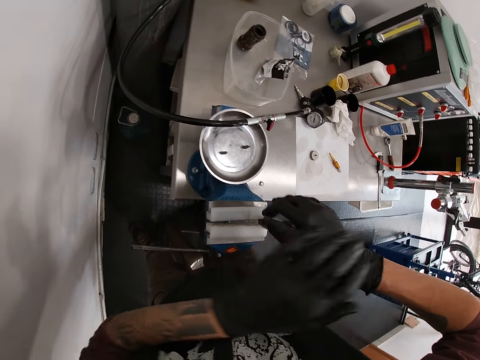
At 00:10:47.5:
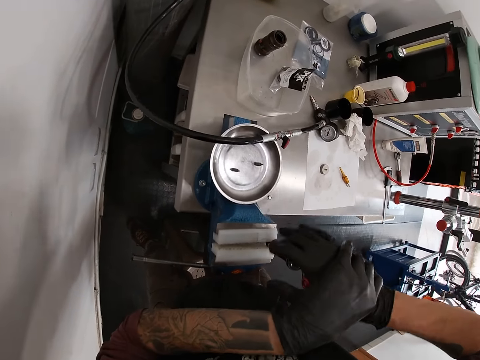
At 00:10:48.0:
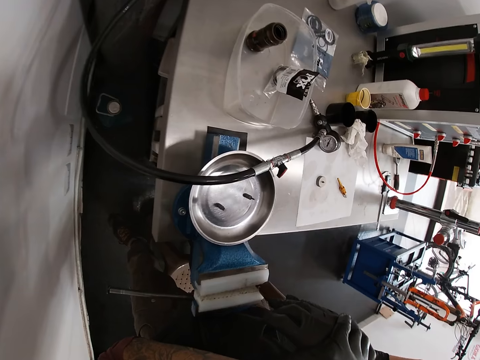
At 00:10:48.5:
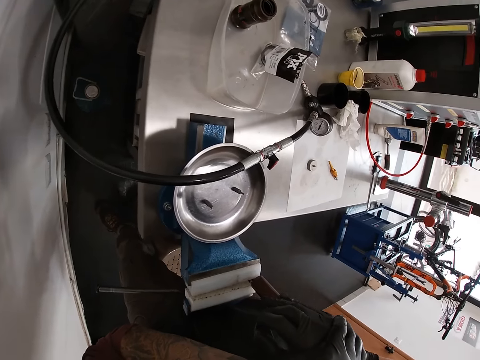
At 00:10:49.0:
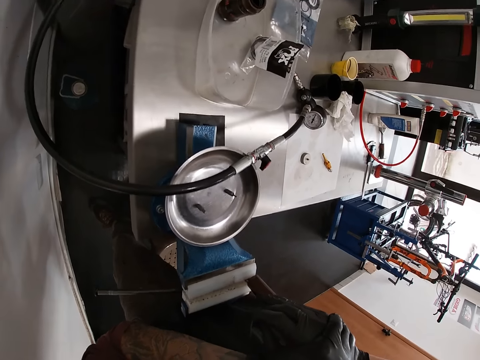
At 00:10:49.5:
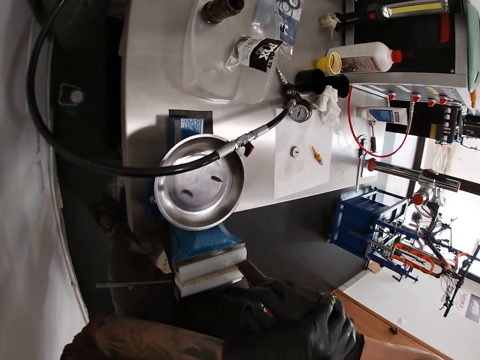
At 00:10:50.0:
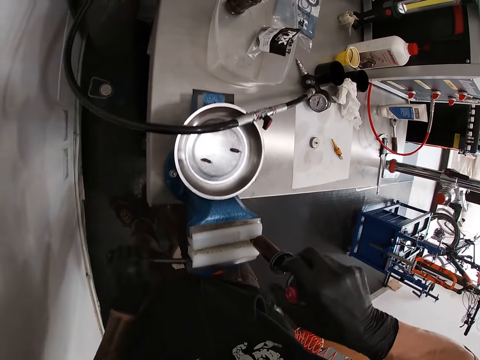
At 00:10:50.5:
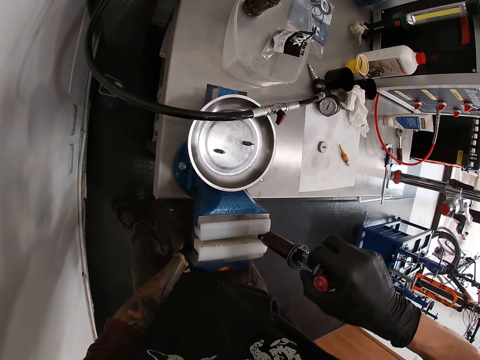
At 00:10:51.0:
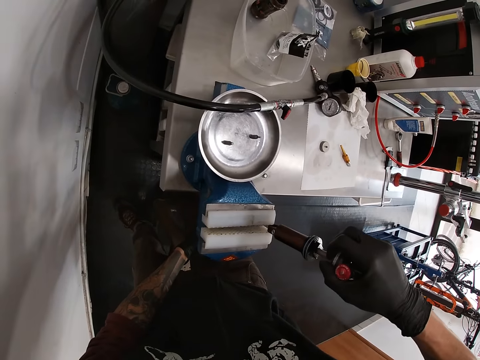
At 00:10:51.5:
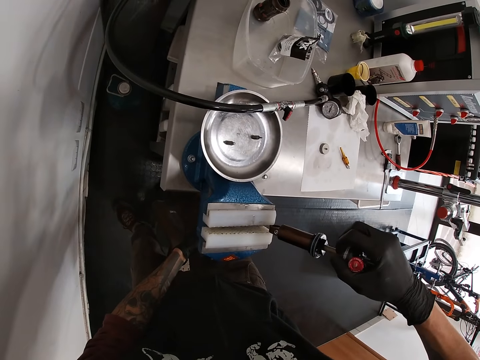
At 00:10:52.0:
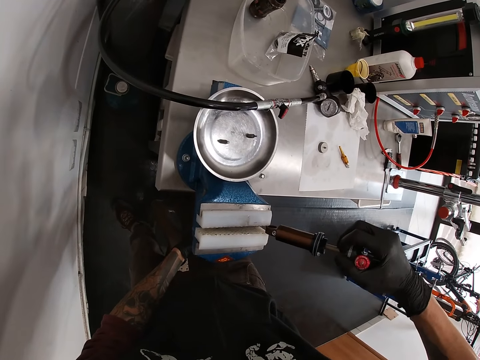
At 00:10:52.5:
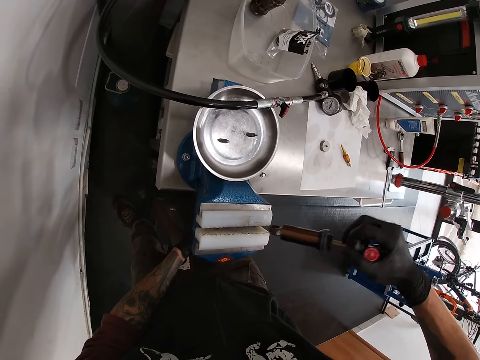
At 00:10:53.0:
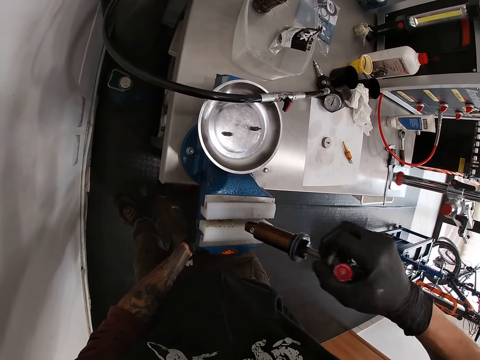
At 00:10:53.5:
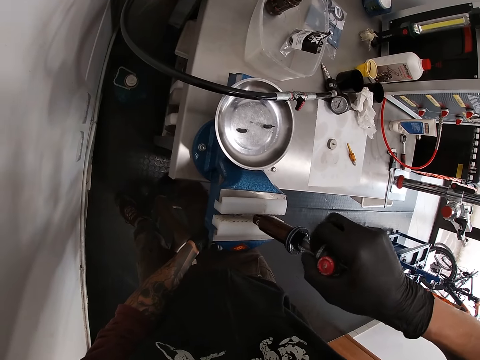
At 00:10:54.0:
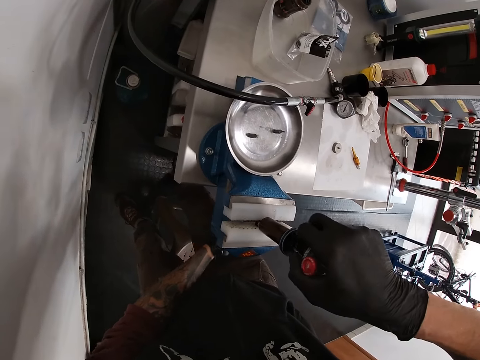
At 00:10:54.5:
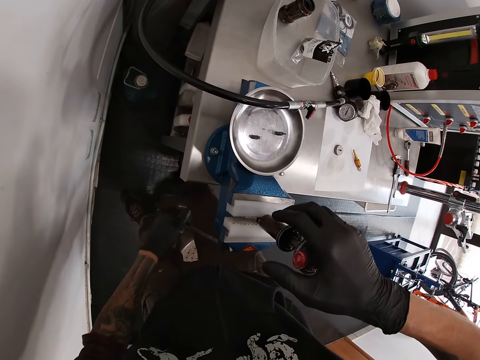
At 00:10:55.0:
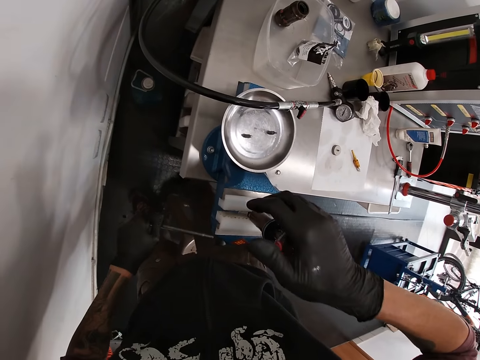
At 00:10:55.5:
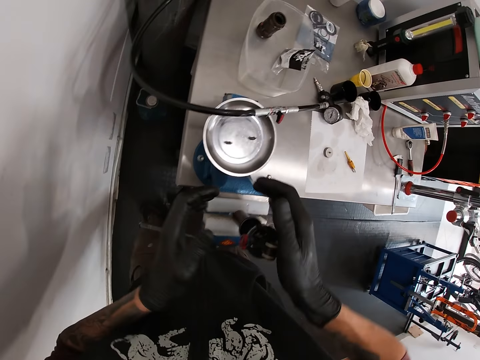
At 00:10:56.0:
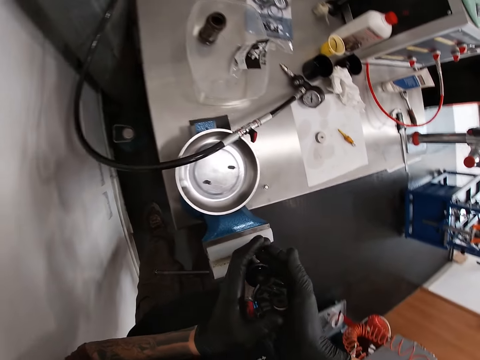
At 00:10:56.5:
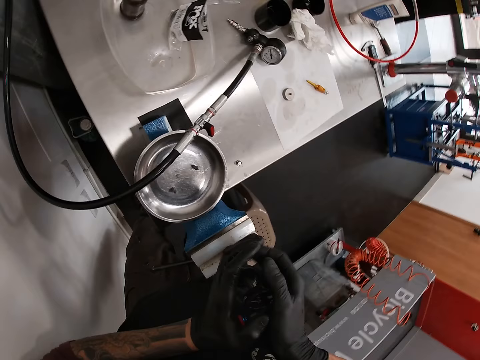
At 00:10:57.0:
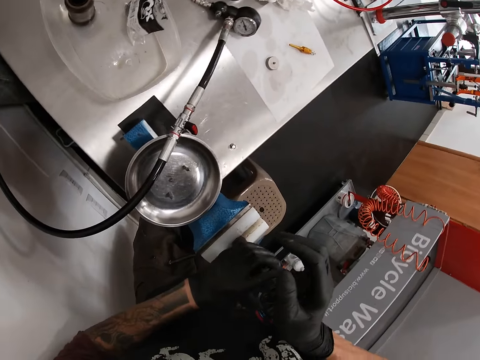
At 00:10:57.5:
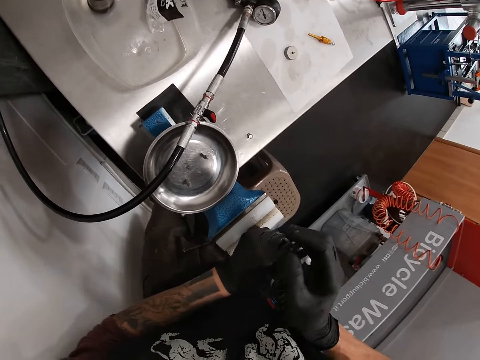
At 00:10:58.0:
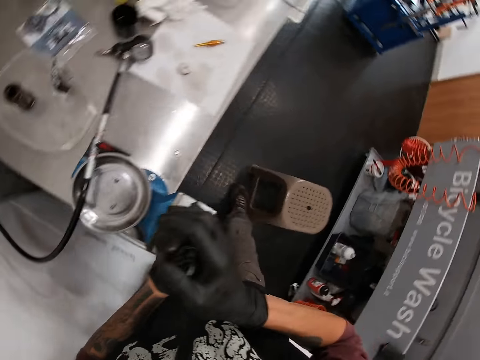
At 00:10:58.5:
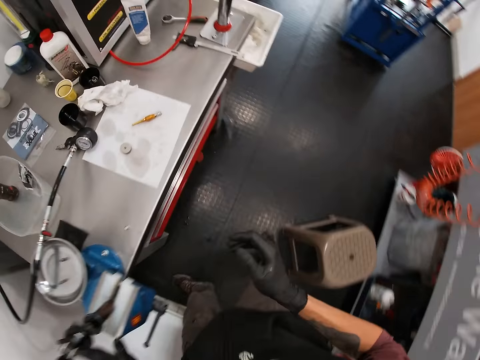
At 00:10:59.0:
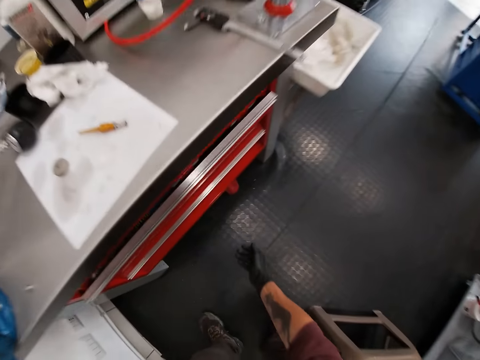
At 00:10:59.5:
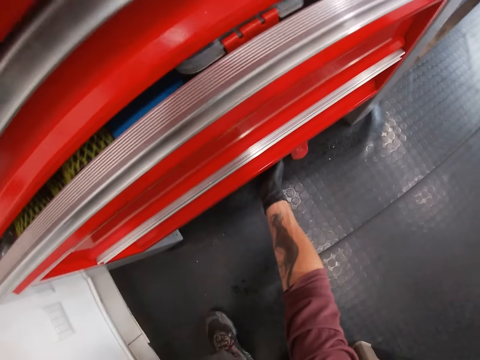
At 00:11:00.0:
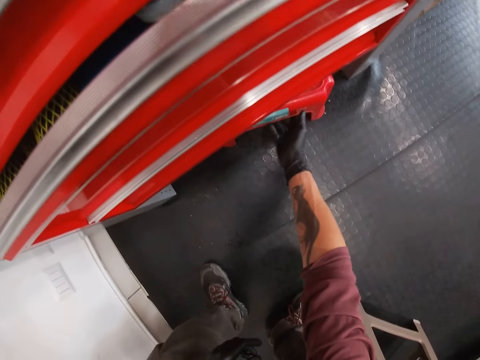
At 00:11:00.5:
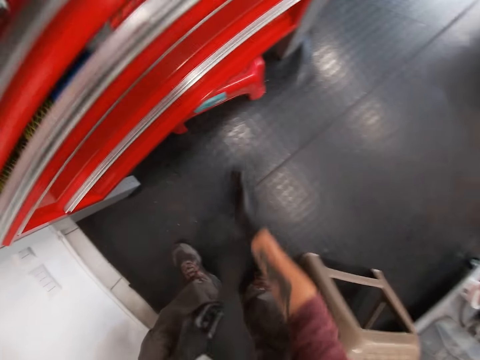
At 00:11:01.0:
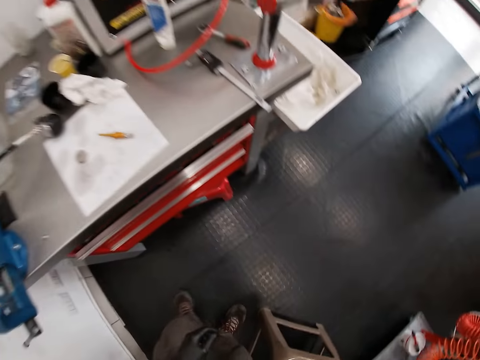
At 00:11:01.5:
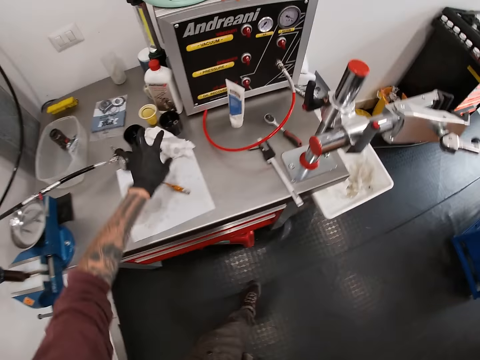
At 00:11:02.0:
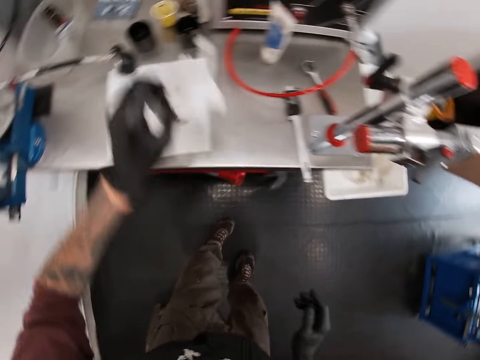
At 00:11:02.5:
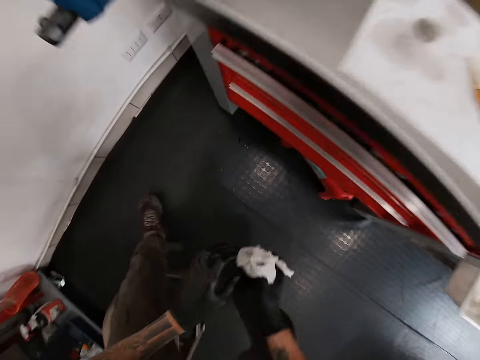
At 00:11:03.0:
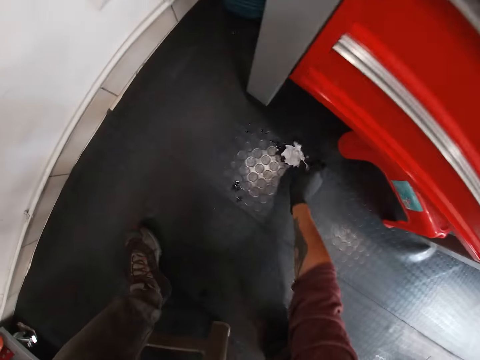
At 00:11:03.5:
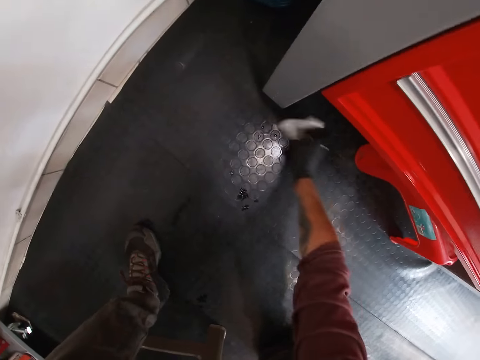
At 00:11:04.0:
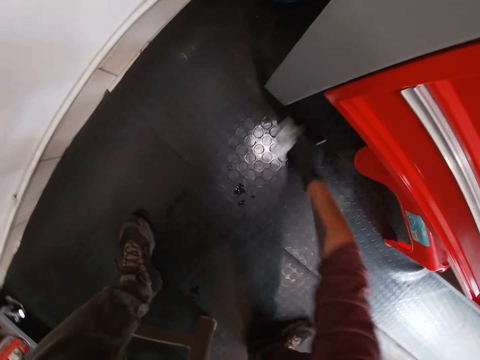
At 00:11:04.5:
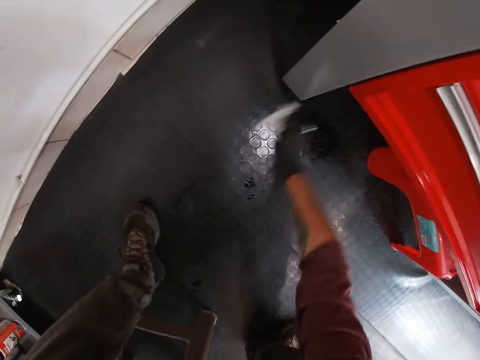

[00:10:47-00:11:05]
The camera wearer presses the gas regulator with both hands. He turns the handle with his left hand. He removes the gas regulator from the scale with his right hand. He puts the gas regulator on the scale with his right hand. He presses something. He turns the handle with his left hand. He holds the gas regulator with both hands. He bends downwards. He adjusts a red stool under the drawer with his right hand. He stands up. He picks up a tissue or paper from the table with his left hand. He holds the tissue with his right hand and cleans the floor with the tissue in his right hand. He picks up the paper with the other hand. He bends downwards.

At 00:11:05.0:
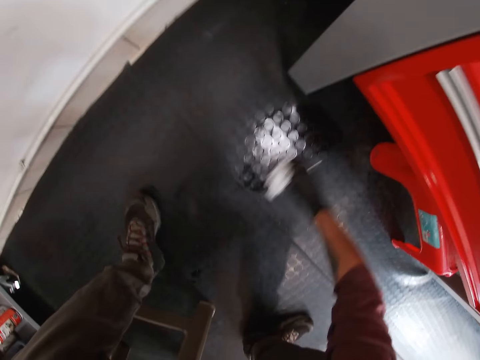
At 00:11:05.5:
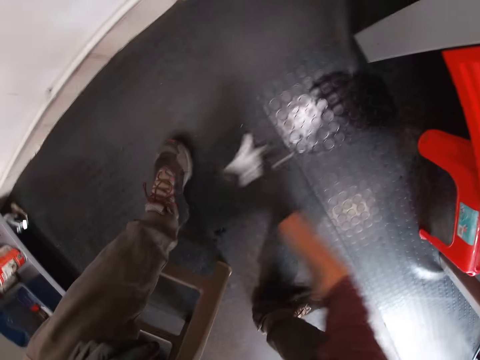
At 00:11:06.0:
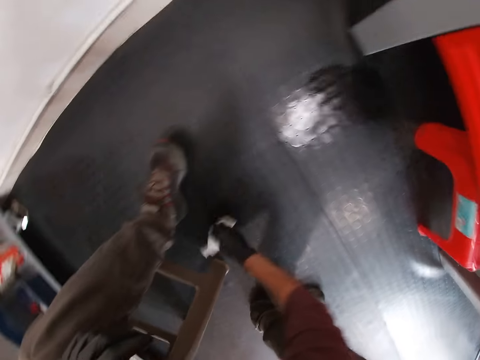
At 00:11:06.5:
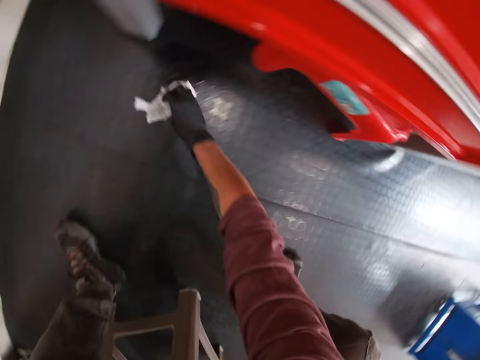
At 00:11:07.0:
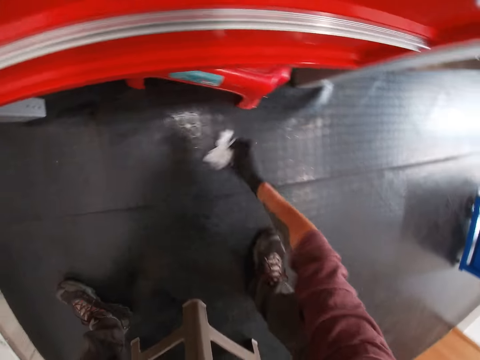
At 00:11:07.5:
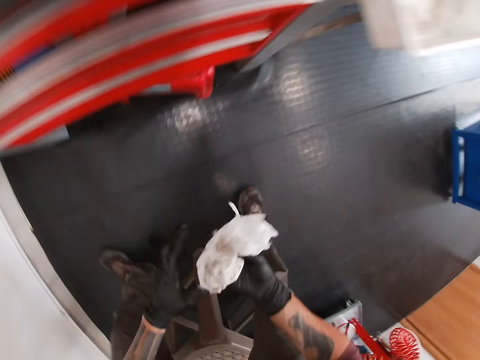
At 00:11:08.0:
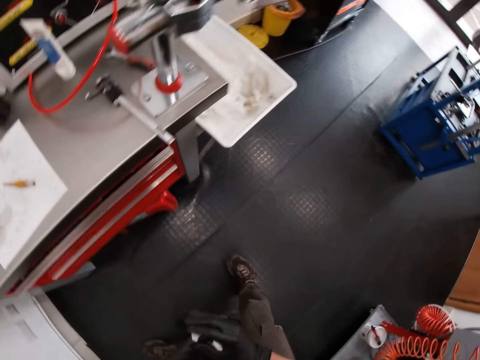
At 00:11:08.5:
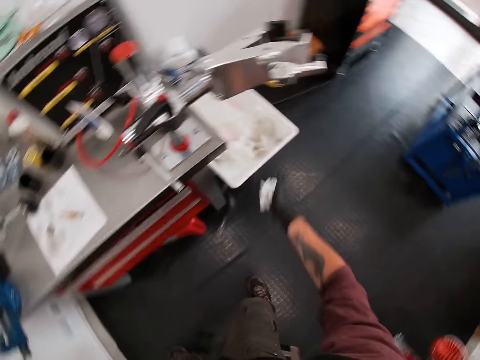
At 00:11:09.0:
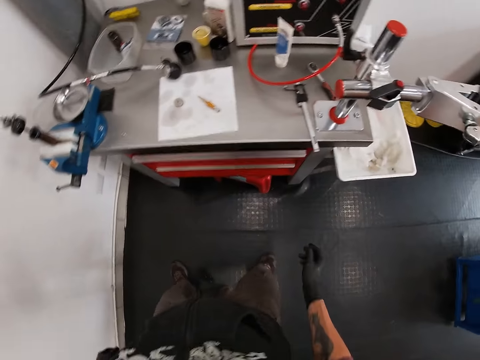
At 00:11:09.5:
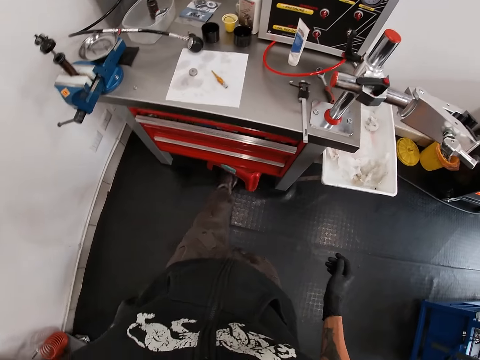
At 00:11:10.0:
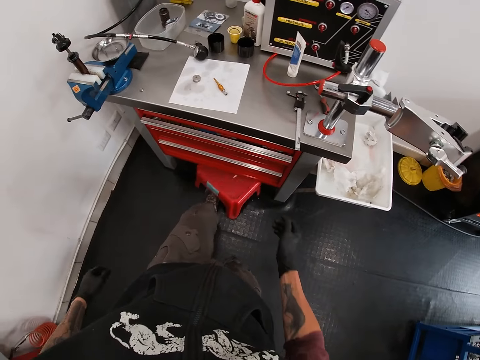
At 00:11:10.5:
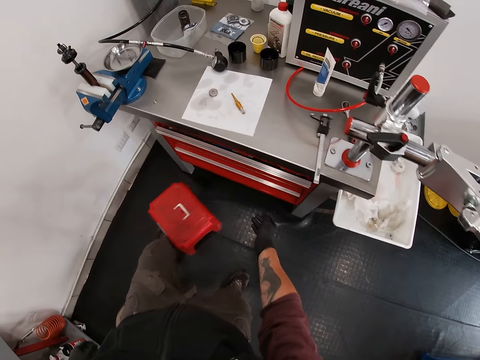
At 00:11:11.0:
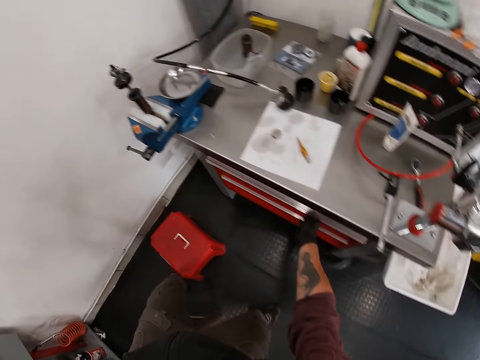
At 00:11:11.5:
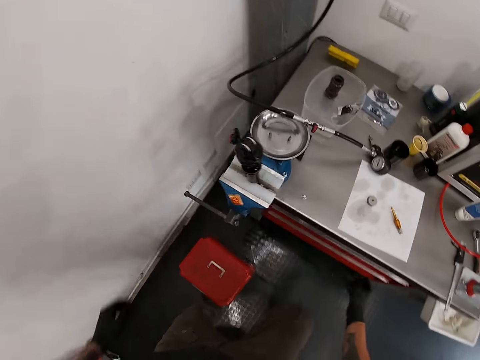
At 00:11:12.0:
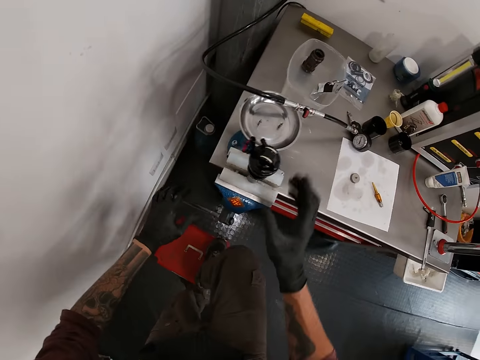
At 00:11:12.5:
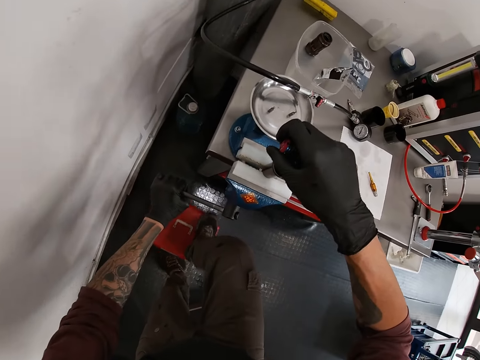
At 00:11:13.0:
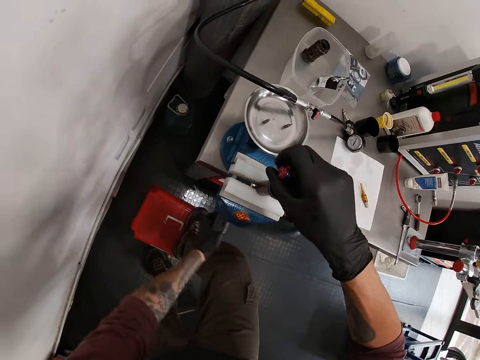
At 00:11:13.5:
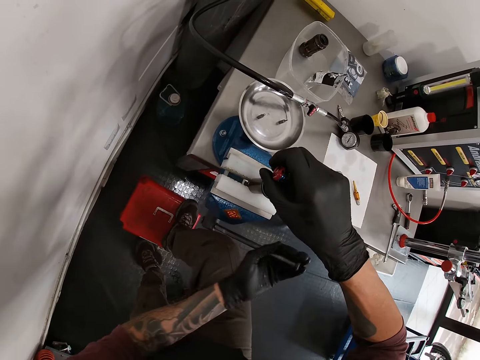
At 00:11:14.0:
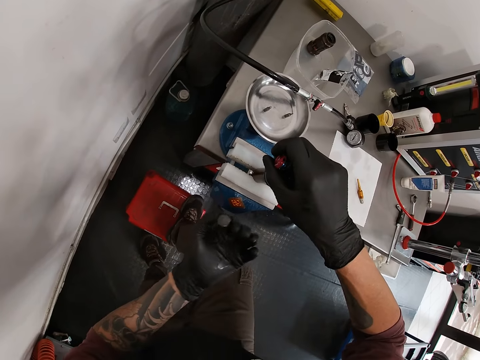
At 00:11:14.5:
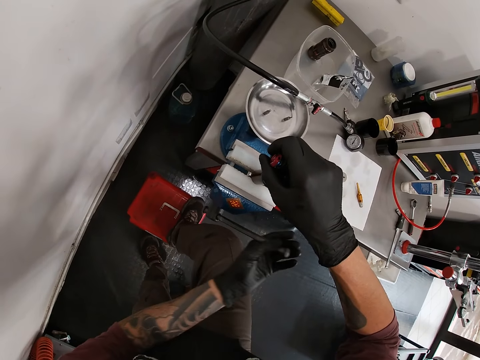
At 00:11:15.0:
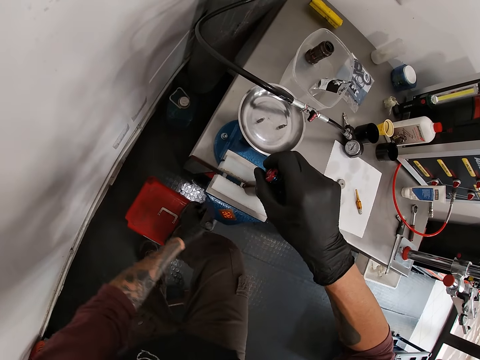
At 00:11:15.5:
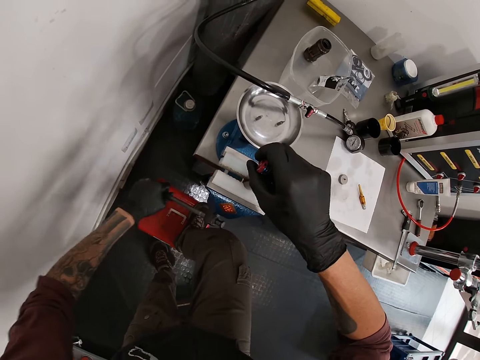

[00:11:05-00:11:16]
The camera wearer stands up. He holds the tissue with both hands, folds a paper and throws the tissue into a white waste bin with his right hand. He drags the red stool under the drawer with his left leg. He pushes the door of the drawer with his right hand. He moves around. He holds the gas regulator with his right hand. He holds the handle with his left hand. He places his right leg on the red stool. He turns the handle with his left hand.
